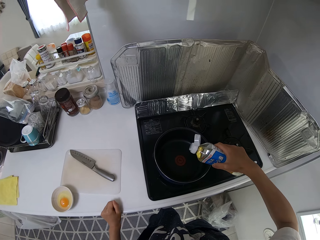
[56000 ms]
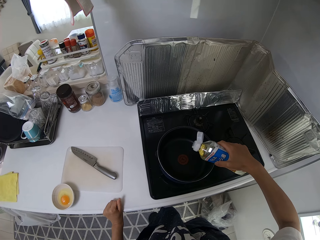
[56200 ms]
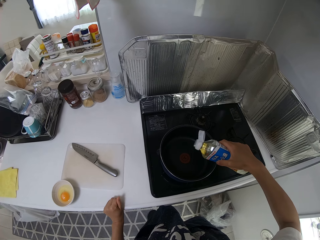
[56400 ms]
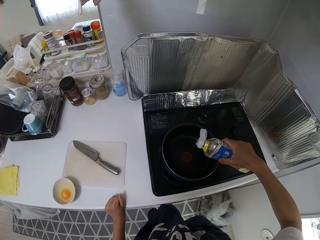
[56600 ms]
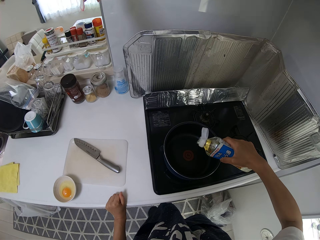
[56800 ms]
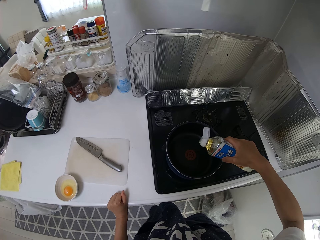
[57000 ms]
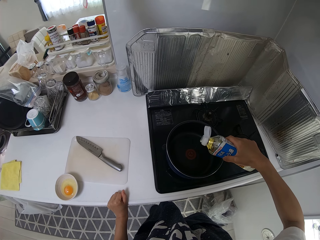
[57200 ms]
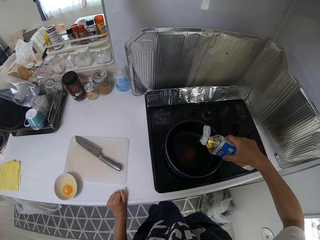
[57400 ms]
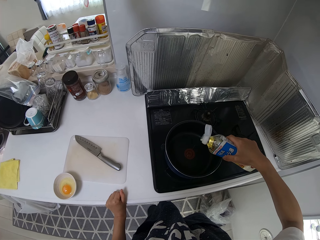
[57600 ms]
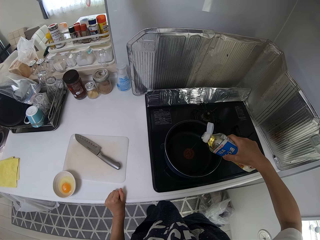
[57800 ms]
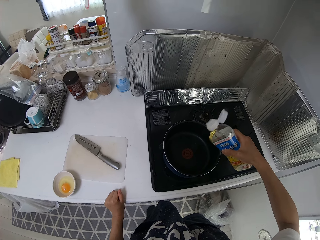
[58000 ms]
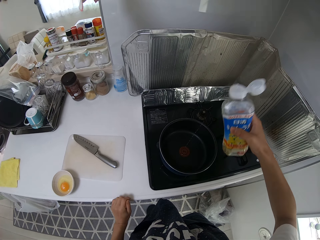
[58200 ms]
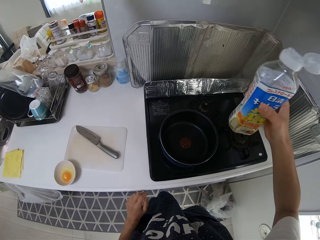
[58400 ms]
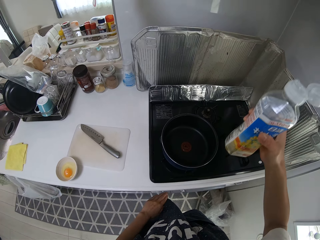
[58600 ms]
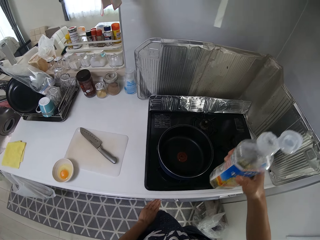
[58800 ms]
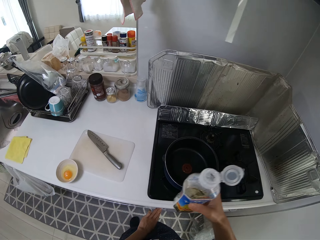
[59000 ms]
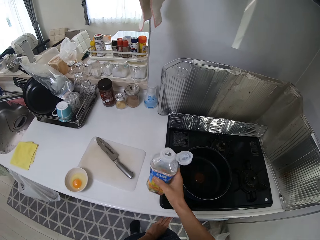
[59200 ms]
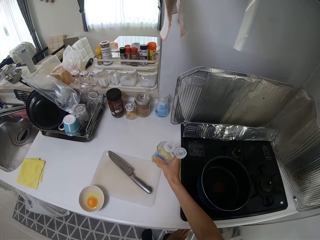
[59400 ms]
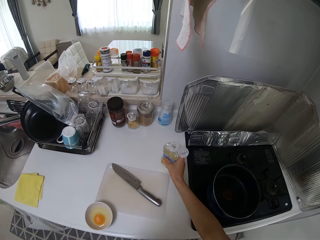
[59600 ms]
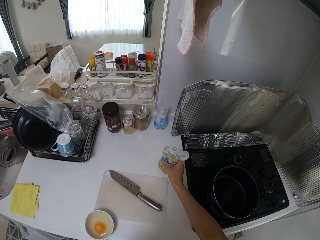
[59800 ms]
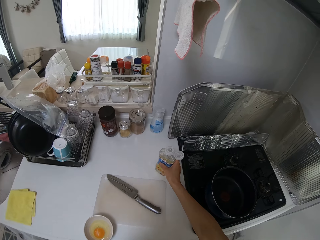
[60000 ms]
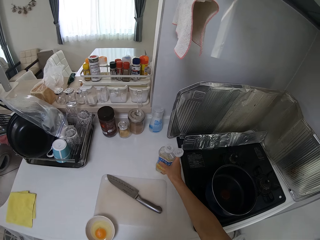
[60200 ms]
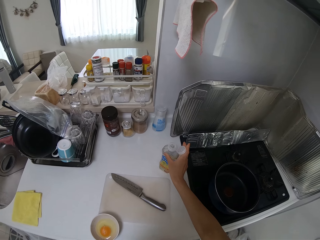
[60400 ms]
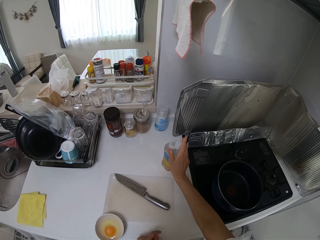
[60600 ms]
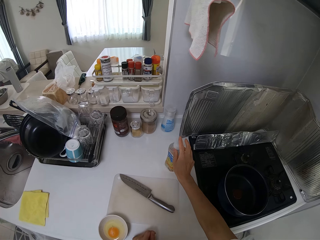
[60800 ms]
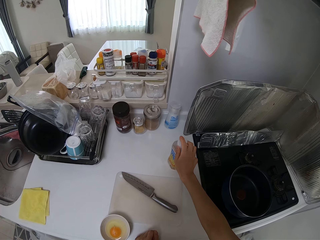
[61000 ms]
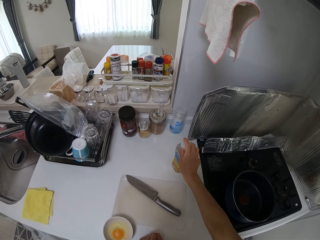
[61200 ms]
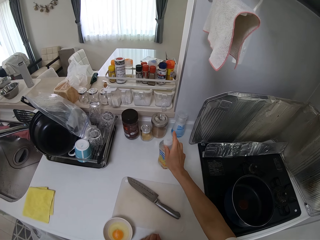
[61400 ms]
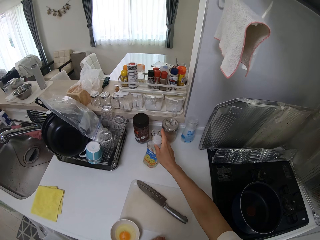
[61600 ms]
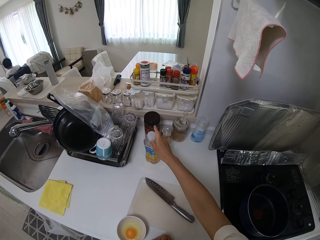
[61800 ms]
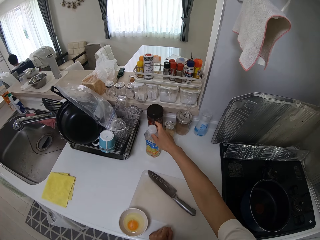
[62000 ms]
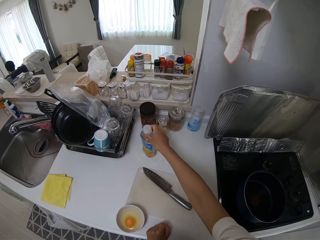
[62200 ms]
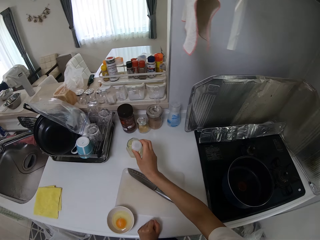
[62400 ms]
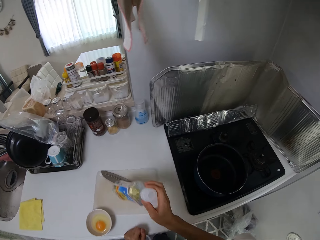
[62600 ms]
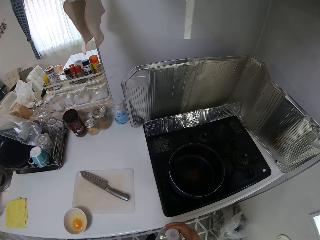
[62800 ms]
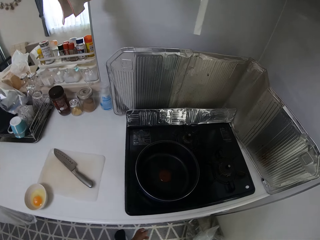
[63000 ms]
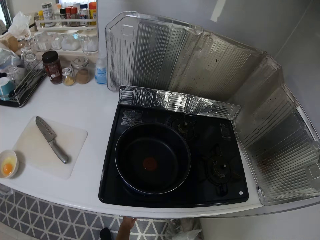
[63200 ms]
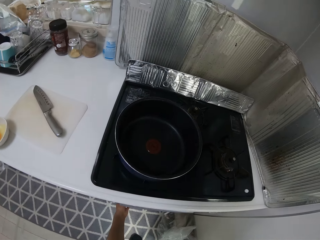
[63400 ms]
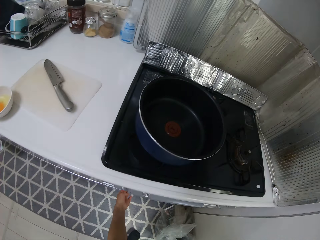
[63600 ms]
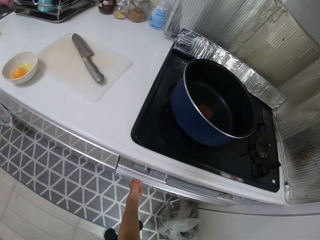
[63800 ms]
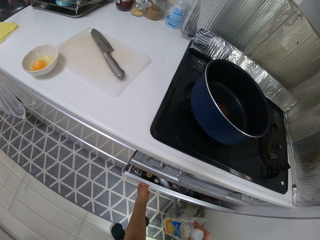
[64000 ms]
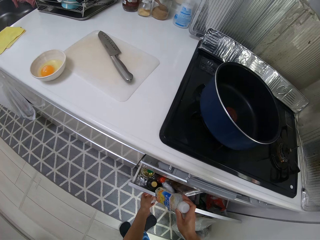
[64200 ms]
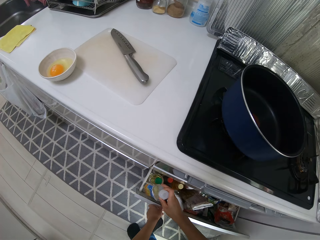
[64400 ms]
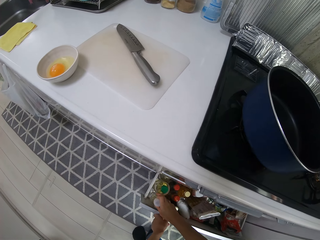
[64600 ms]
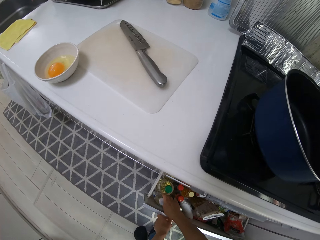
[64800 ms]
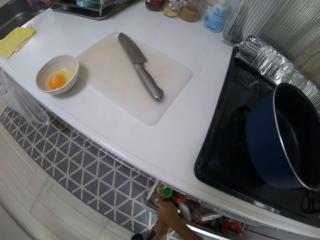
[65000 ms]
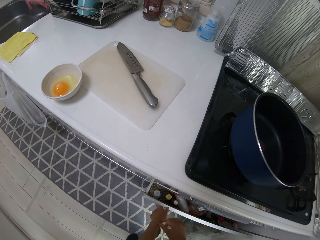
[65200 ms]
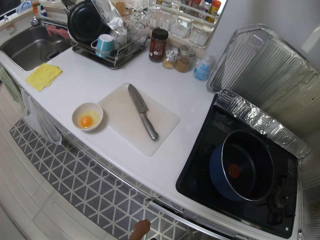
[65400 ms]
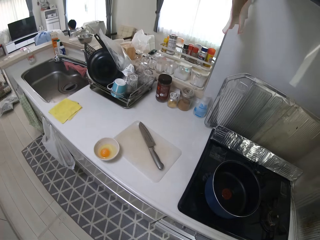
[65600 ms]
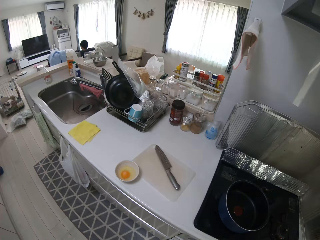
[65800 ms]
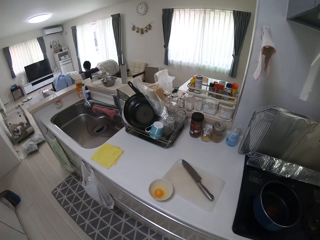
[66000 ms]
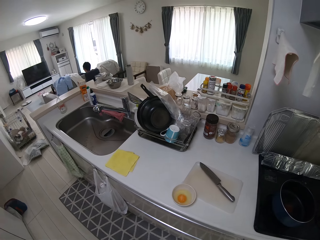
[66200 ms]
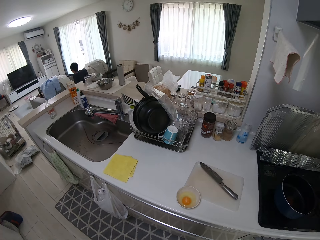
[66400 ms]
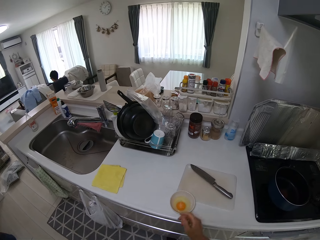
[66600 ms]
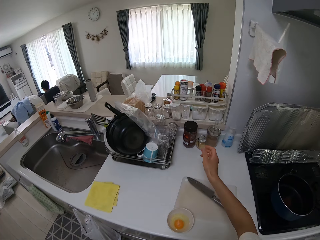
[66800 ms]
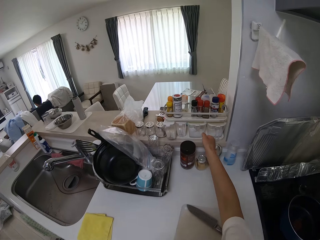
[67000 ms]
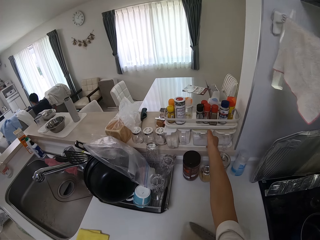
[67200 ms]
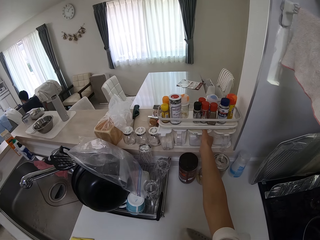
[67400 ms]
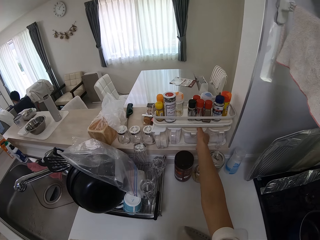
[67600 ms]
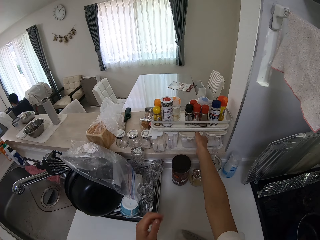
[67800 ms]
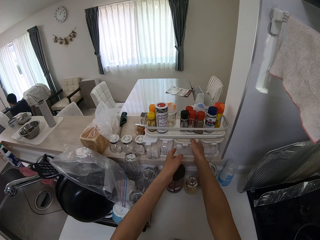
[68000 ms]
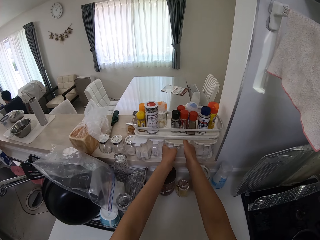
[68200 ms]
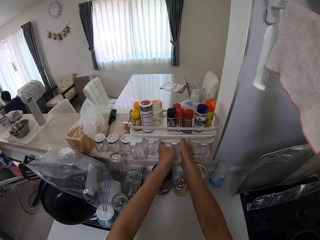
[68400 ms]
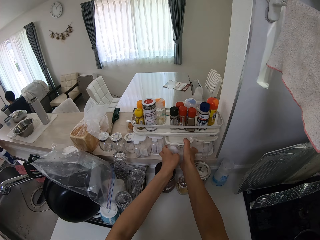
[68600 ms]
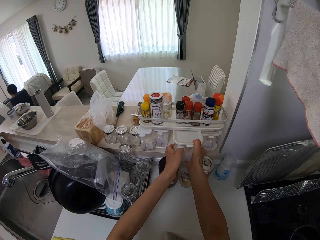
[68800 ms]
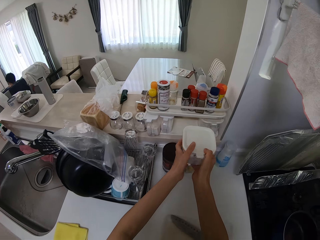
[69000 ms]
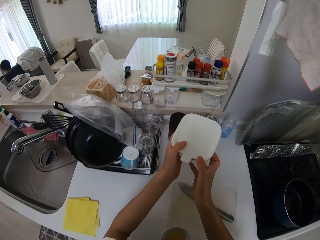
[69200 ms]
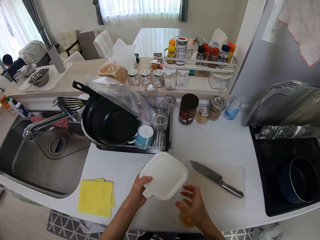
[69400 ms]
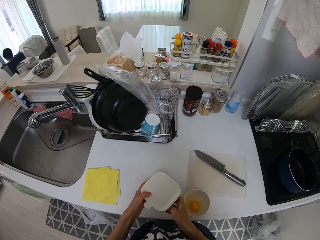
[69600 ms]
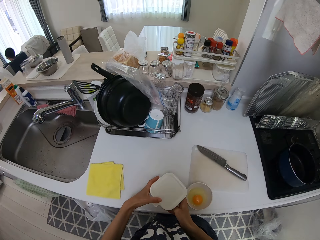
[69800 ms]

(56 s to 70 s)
The camera wearer pulls their hand off the pan. They smear oil in the pan. They pour the oil in the bottle into the frypan on the gas cooker. They lift the oil bottle. They press a button on the gas cooker with their left hand. They drop the bottle on the cabinet. They cover the bottle on the cabinet with the lid. They move the bottle on the cabinet. They pick up the bottle on the cabinet with their right hand. They open the drawer in the kitchen. They drop the bottle into the drawer. They shut the drawer. They walk around the kitchen. They pick up a container from a shelf in the kitchen.

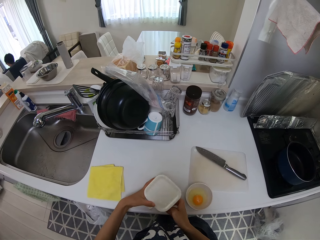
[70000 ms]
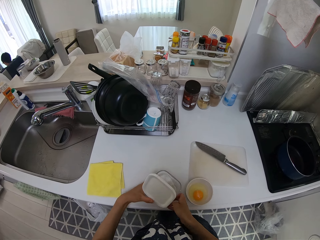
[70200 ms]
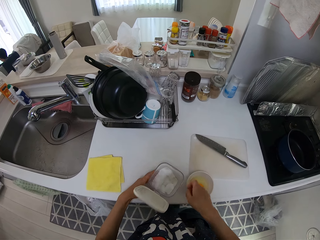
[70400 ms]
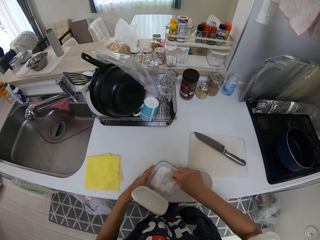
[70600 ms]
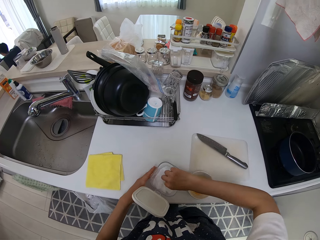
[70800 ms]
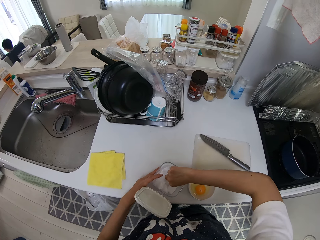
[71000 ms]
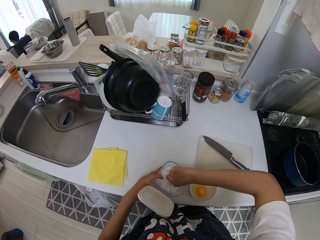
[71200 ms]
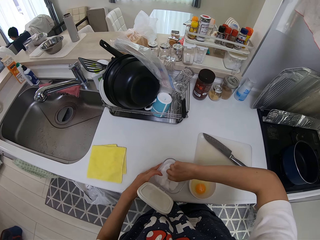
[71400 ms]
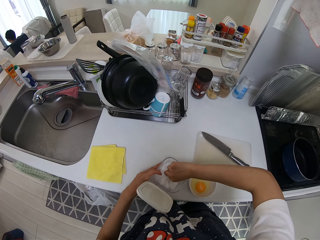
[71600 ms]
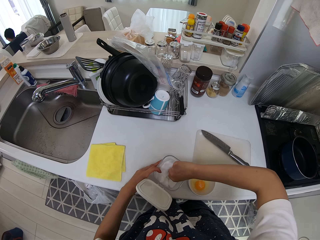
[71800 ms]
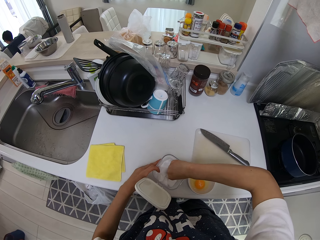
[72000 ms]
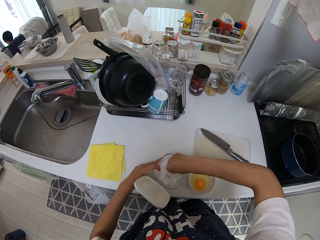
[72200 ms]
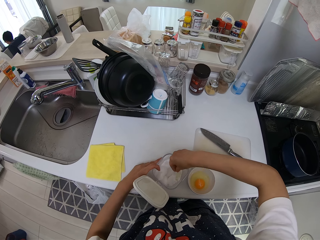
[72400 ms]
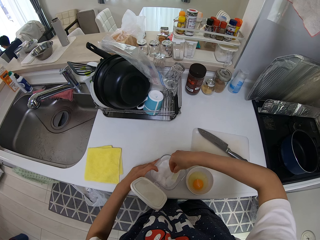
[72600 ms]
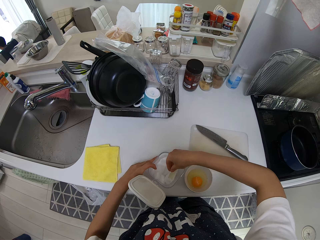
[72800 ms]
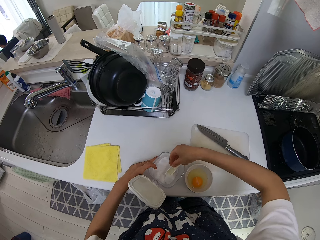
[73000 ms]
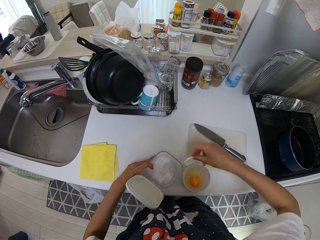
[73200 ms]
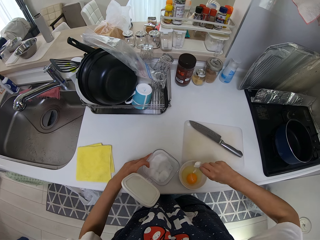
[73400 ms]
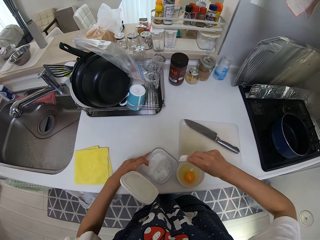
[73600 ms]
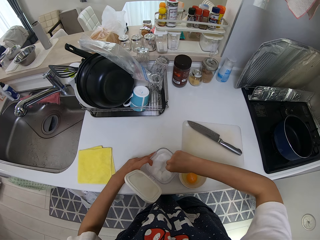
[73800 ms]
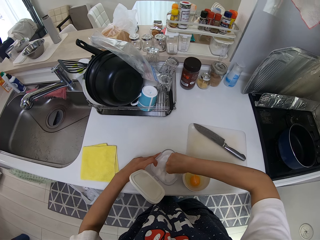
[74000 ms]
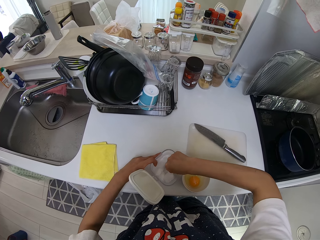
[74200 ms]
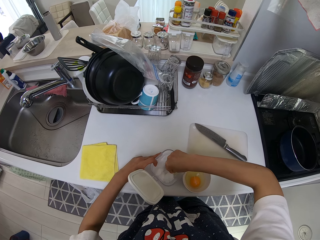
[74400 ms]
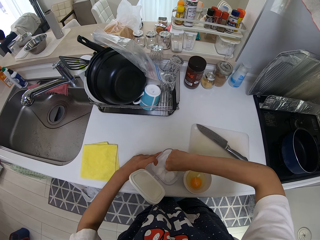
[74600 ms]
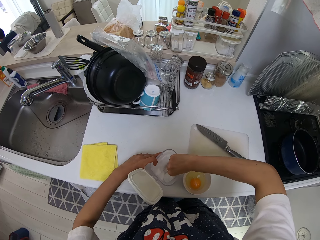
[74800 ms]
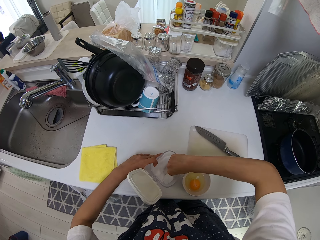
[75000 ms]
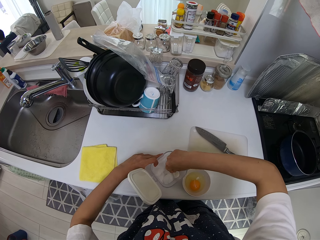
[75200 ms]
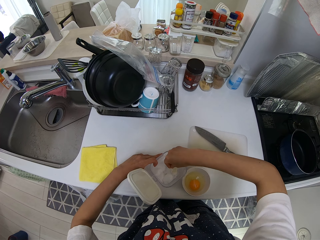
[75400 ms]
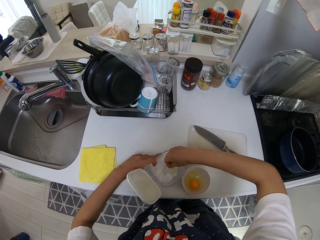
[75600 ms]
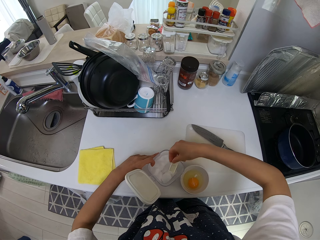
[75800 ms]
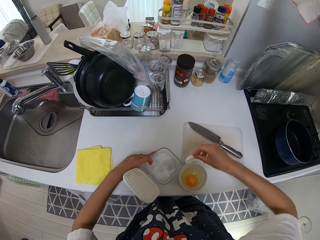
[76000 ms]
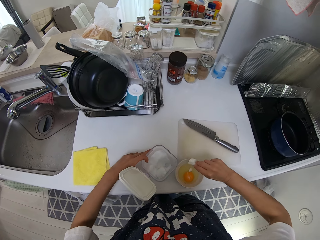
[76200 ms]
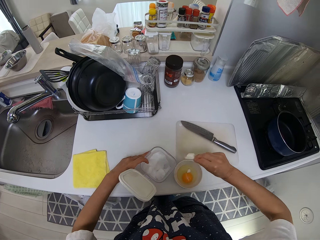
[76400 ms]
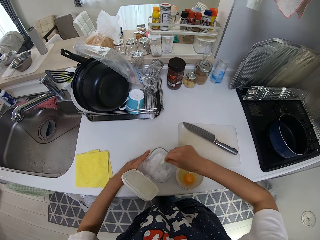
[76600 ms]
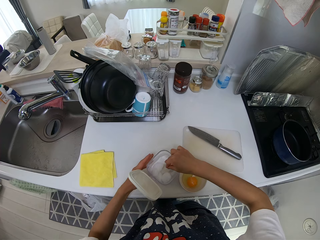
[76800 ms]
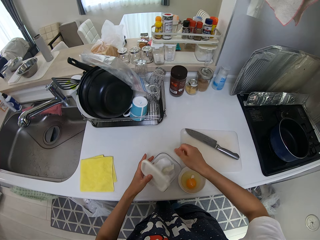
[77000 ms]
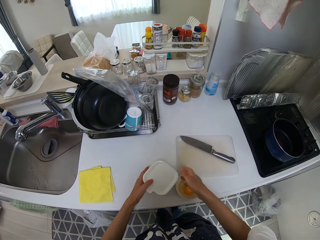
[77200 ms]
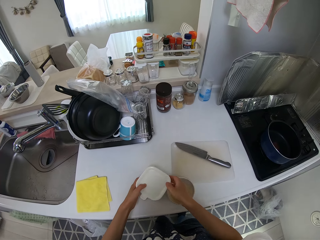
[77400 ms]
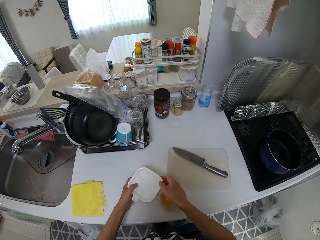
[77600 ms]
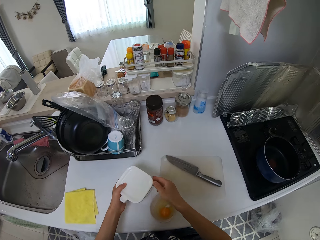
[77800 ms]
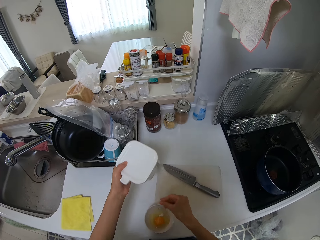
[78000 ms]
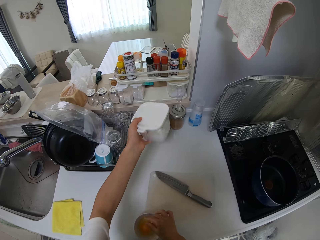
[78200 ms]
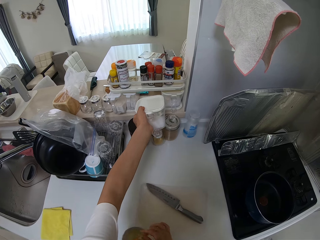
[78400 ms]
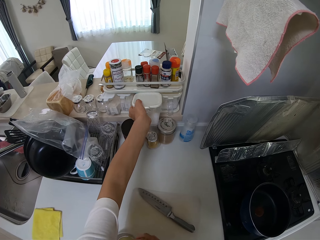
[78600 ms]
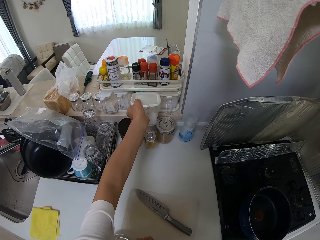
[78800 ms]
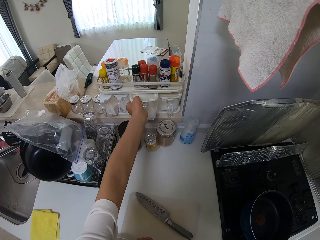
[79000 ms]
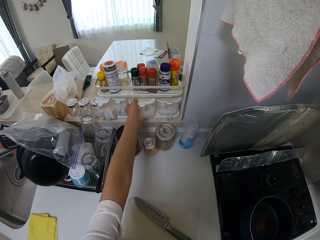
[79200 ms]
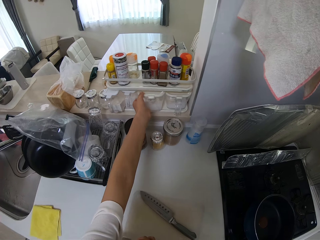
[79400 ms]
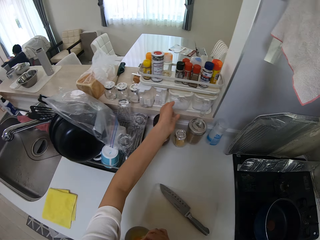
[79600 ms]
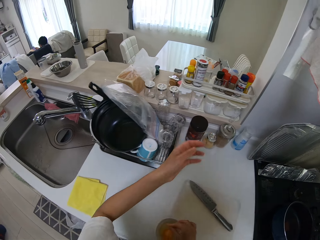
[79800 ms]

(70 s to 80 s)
The camera wearer drops the container or salt tin on the cabinet. They remove the lid of the container. They scoop out salt from the container to the egg in the plate on the cabinet with a measuring spoon. They pick salt with the measuring spoon. They put salt on the egg. They cover the container with the lid. They pick up the salt tin. They move the container into the shelf.
